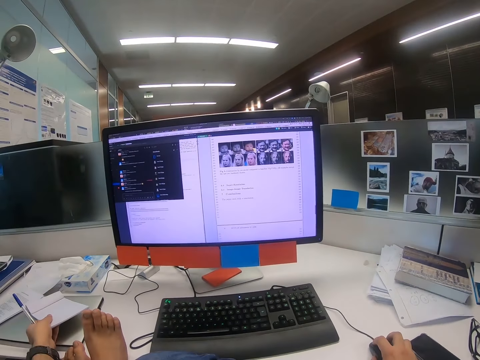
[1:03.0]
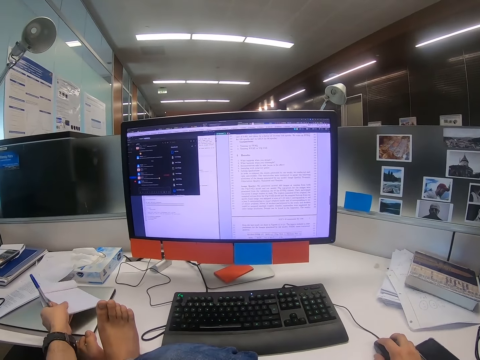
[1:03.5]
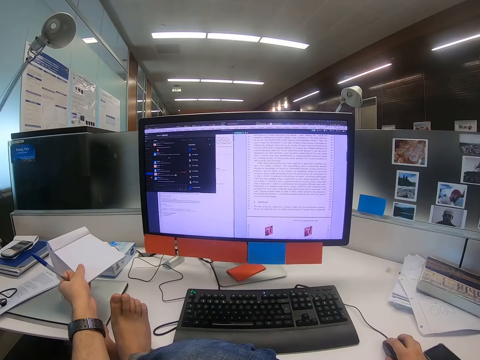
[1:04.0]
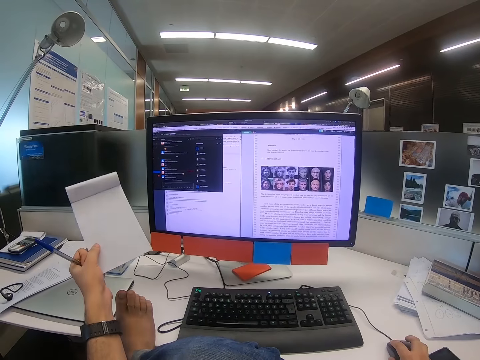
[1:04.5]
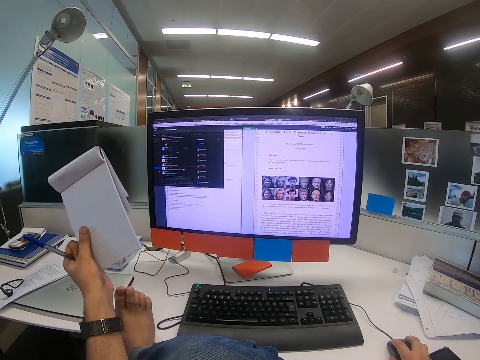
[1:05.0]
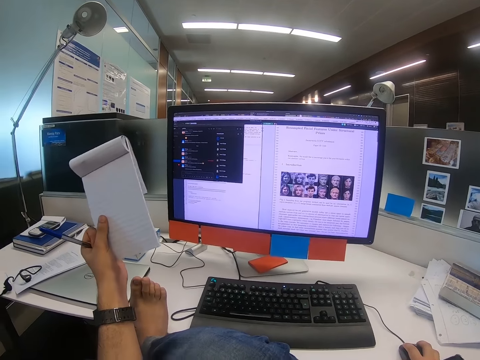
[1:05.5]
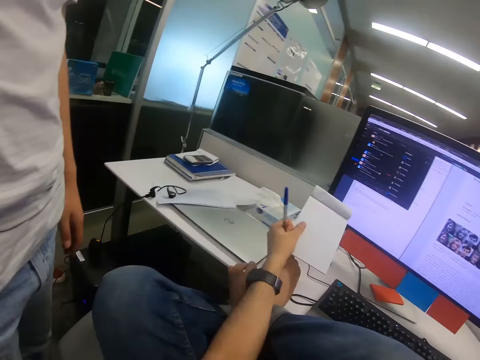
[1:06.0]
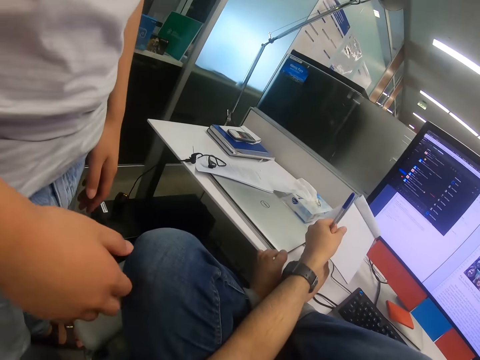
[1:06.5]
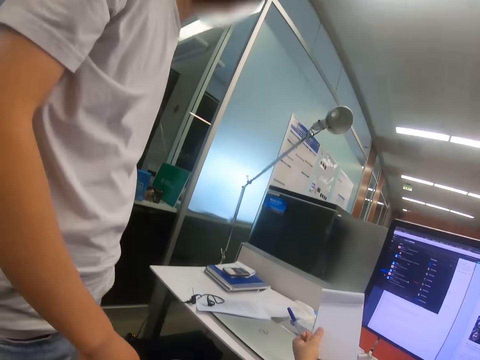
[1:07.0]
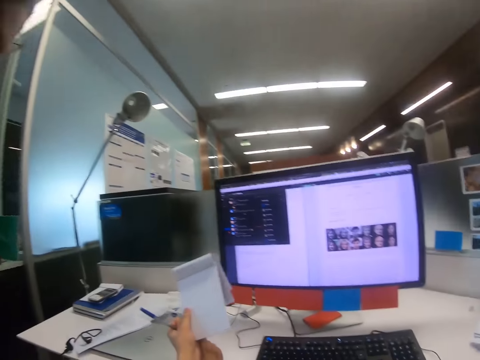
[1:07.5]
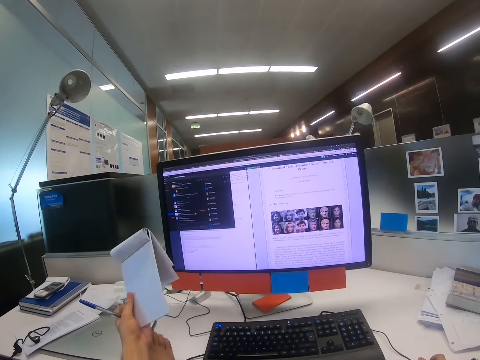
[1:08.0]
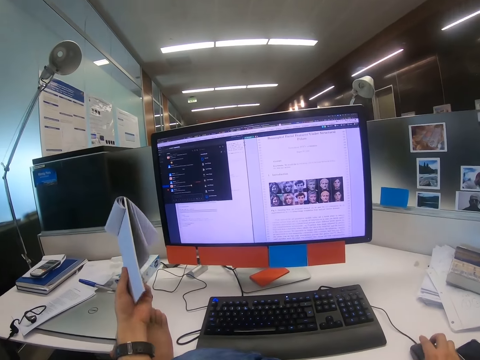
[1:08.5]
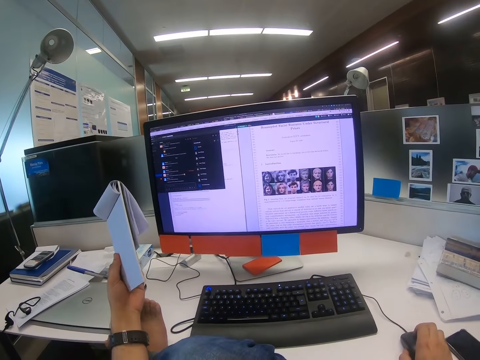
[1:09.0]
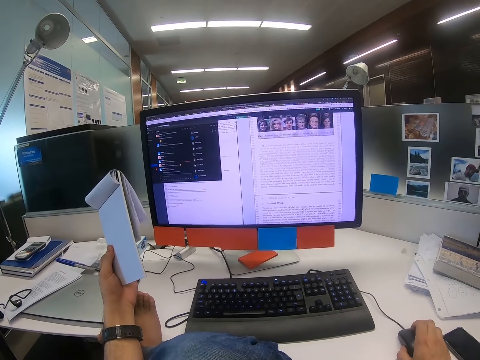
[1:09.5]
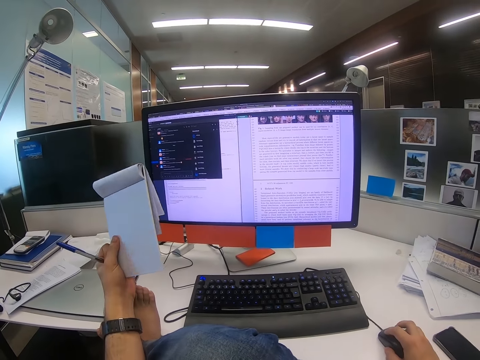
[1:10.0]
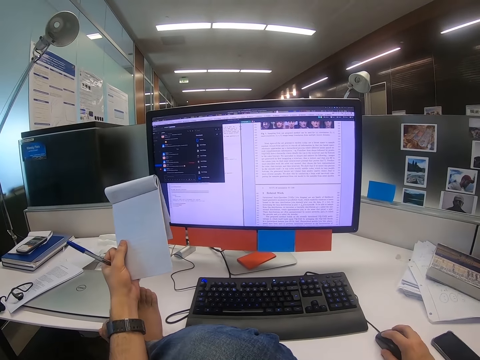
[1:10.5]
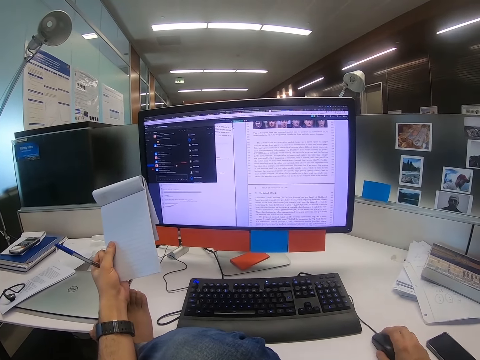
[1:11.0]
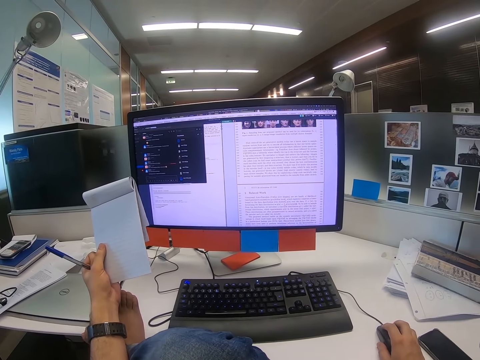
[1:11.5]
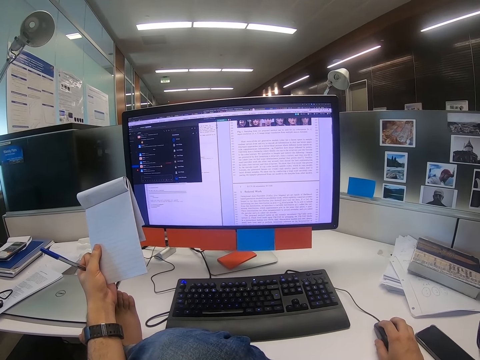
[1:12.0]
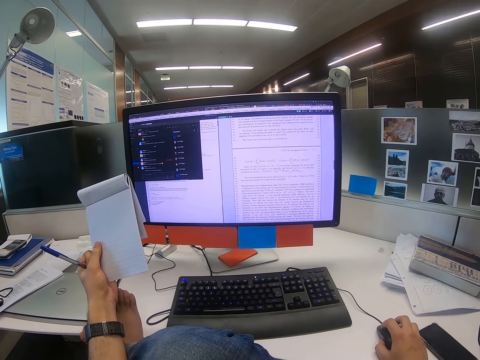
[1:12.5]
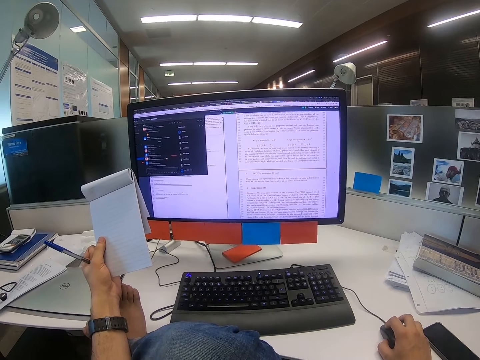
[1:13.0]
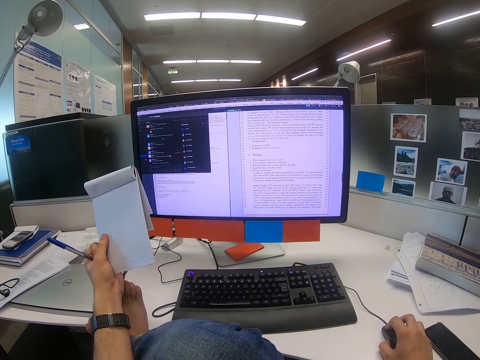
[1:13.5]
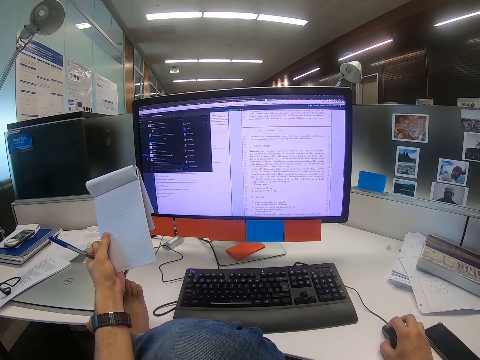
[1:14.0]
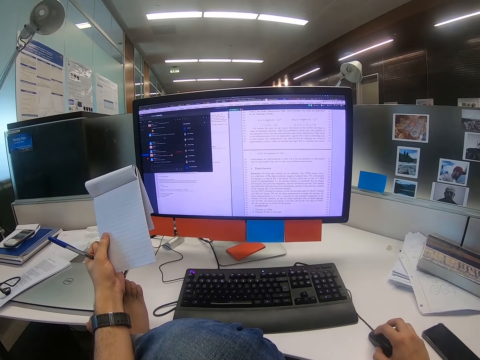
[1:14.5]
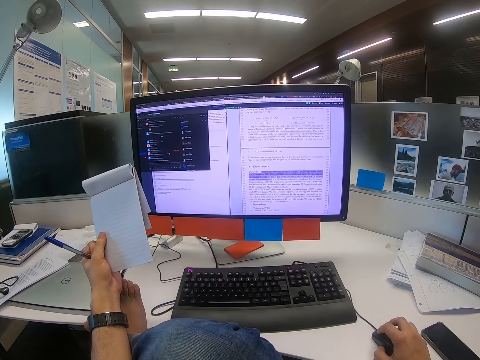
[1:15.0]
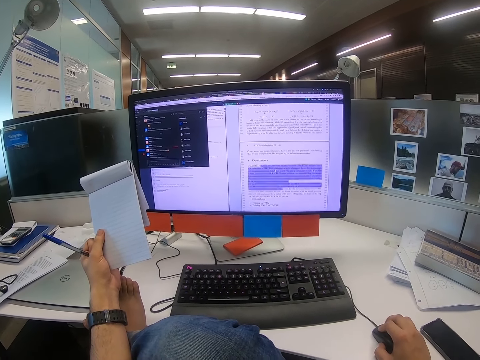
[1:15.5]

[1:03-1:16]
The camera wearer picks up a notebook with a pen from the table. They look around. A man converses with the camera wearer. The camera wearer looks at the computer. They operate the computer. They scroll the scroll wheel with the right hand.

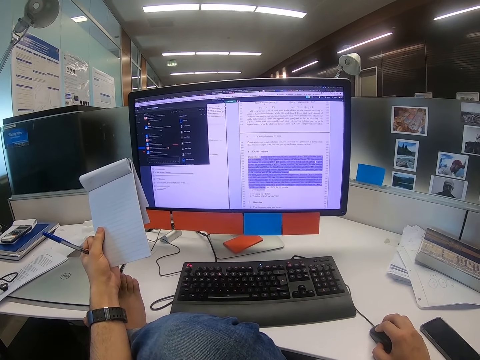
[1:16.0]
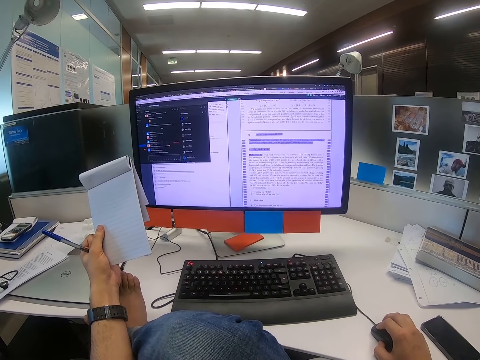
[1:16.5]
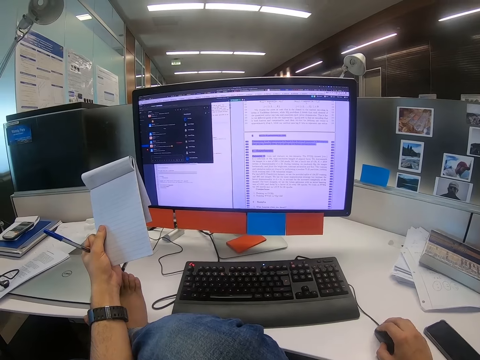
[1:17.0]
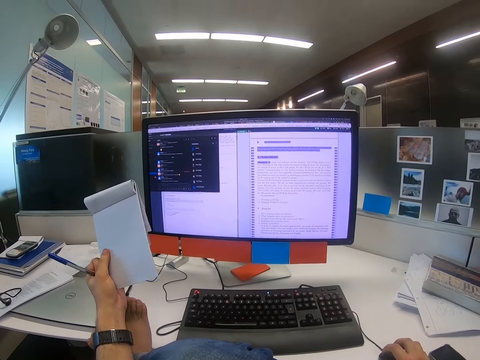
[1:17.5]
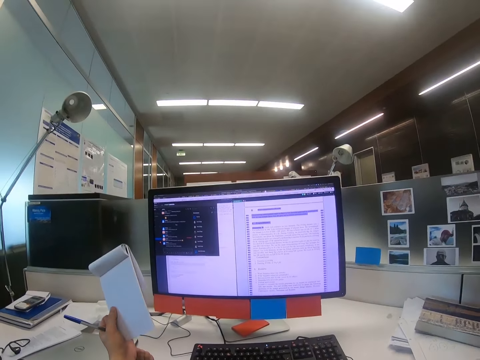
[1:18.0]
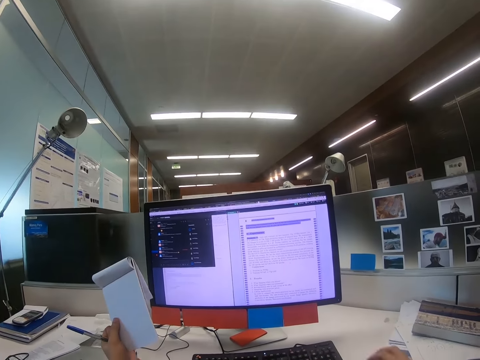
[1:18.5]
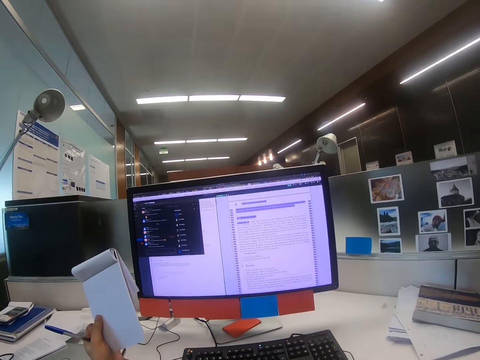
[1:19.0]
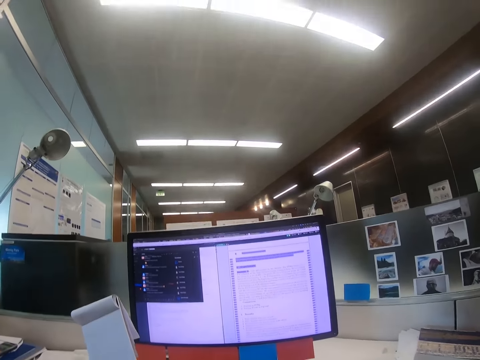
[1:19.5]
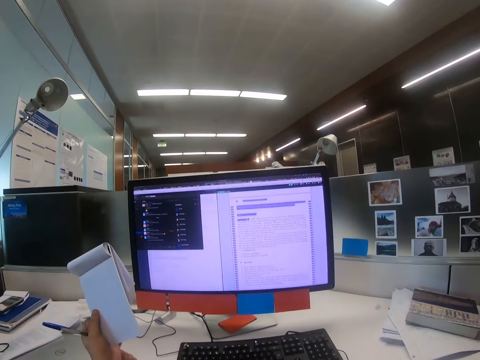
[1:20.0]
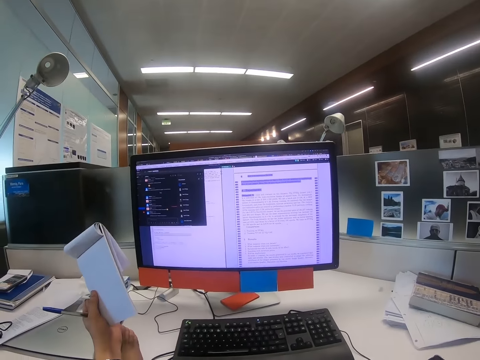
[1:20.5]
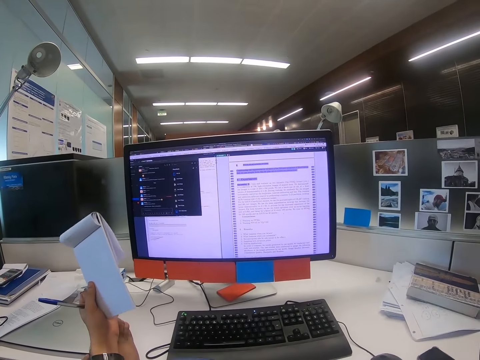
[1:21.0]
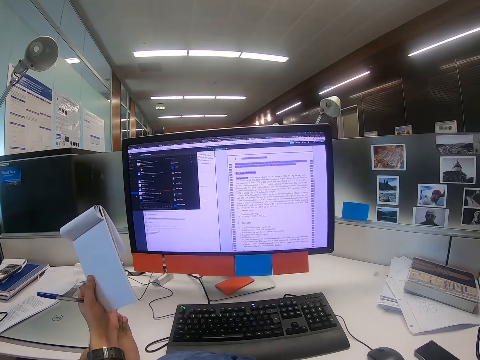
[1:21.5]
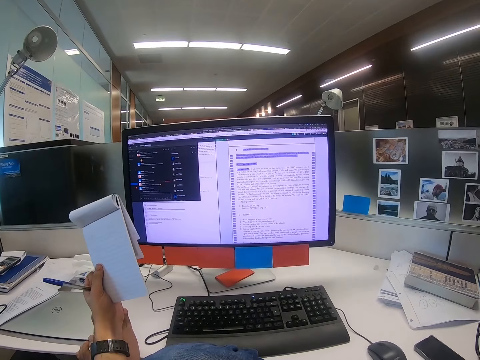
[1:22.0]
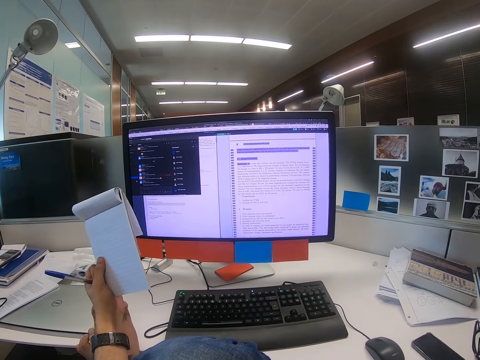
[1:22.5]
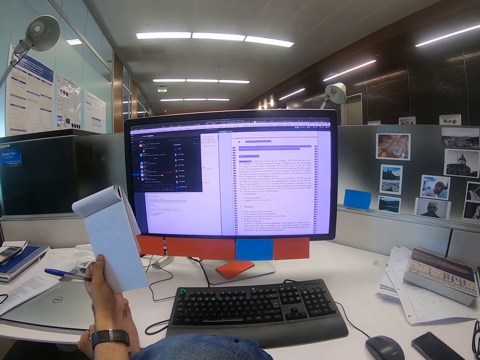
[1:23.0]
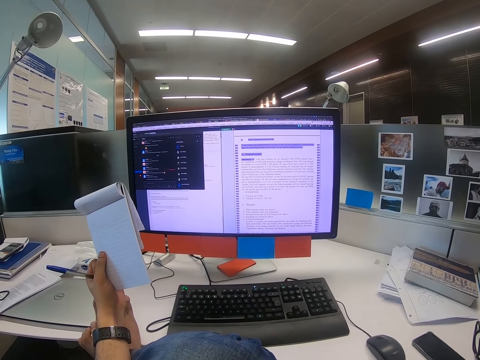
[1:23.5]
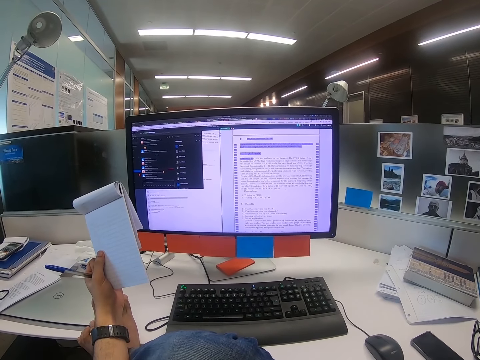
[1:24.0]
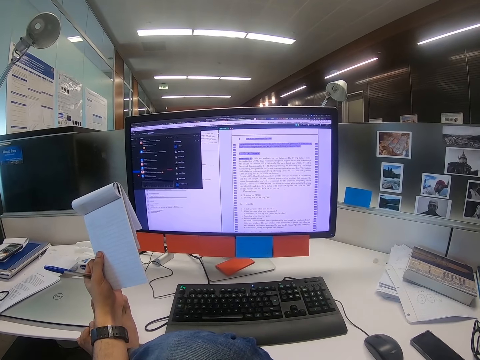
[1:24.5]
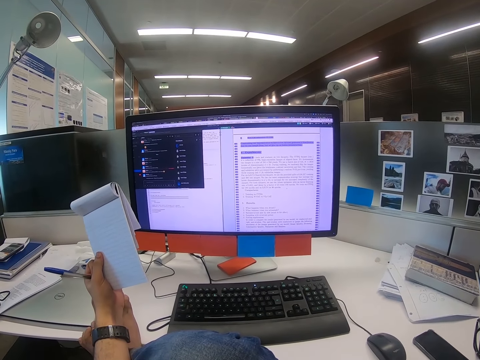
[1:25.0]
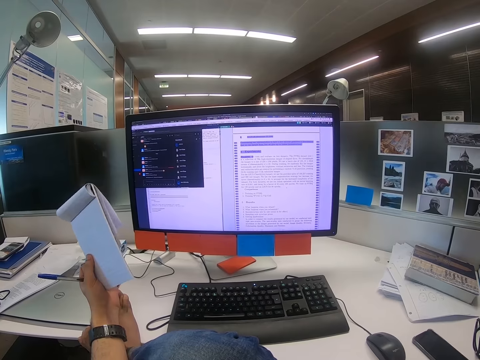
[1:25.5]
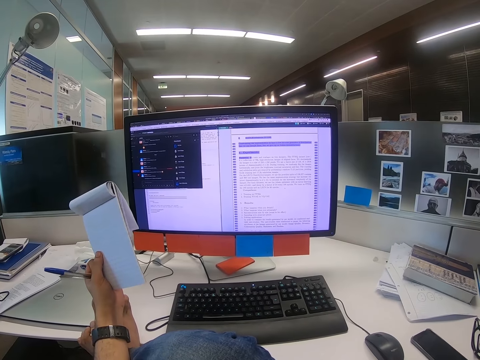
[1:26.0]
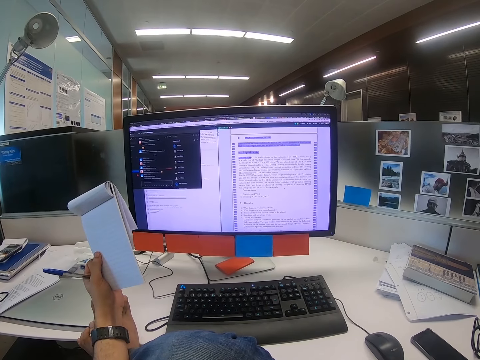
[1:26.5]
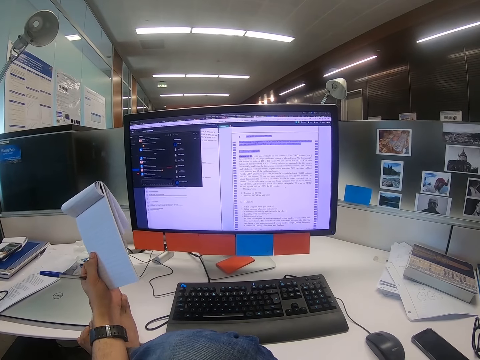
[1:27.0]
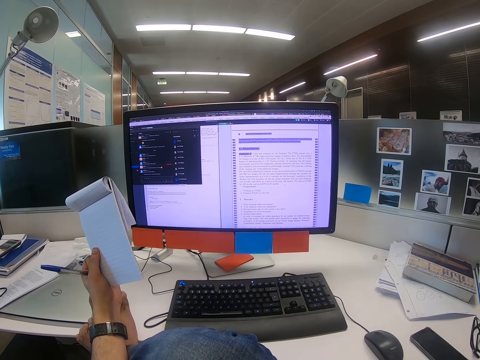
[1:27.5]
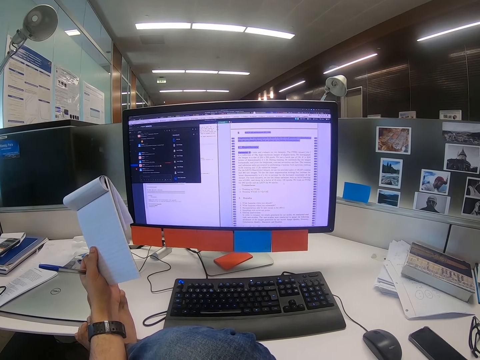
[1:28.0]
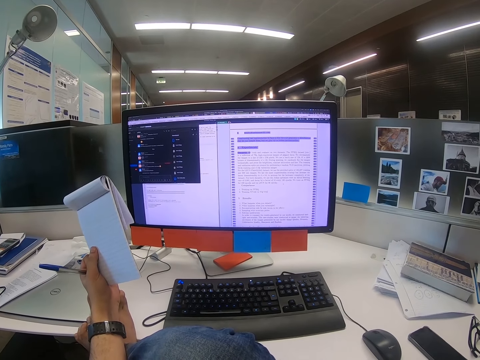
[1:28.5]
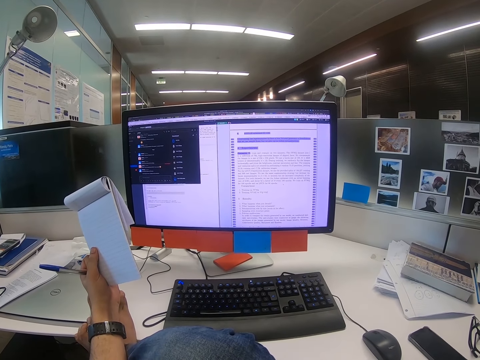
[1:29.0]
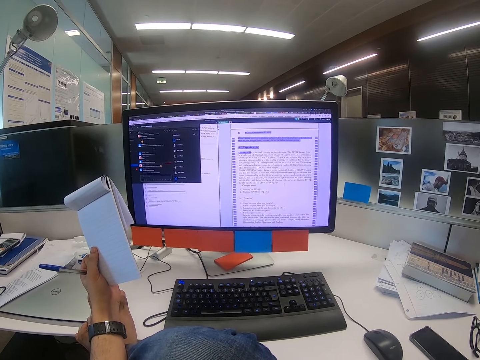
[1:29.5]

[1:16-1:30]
The camera wearer looks around. They move the notebook. They look at the computer.
